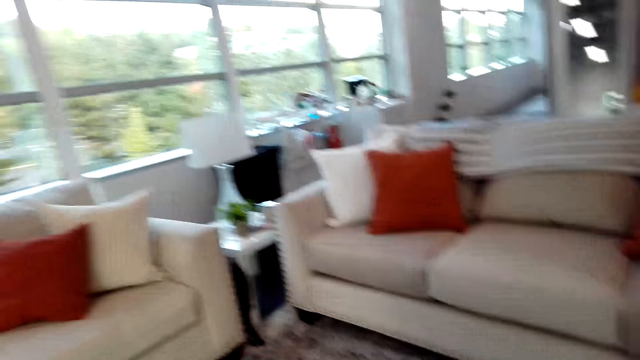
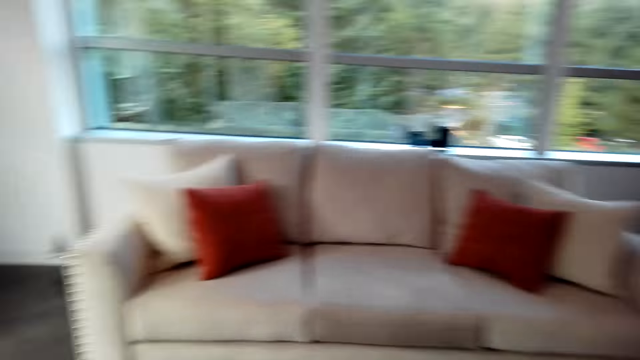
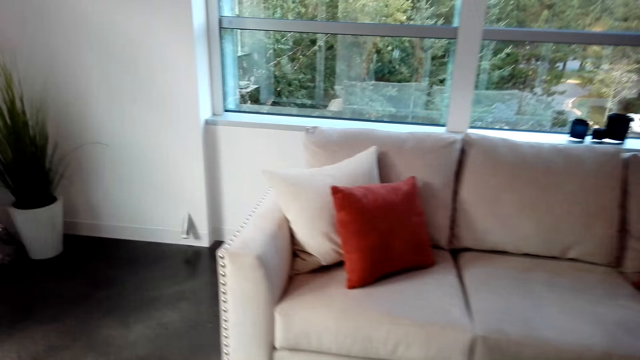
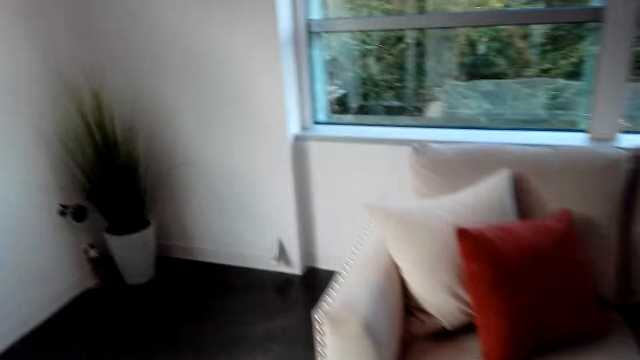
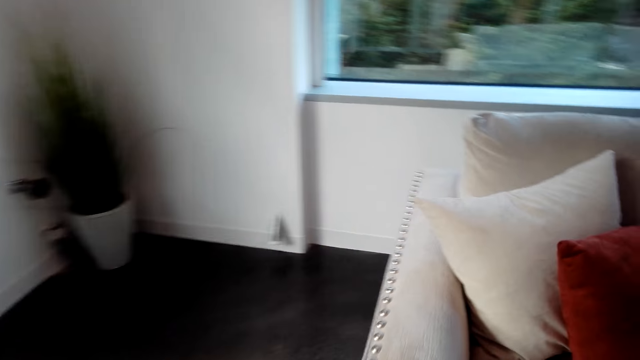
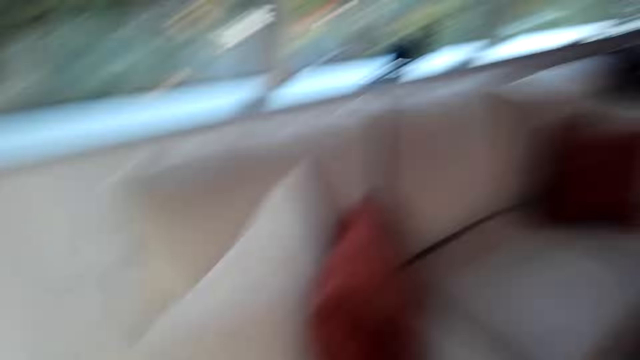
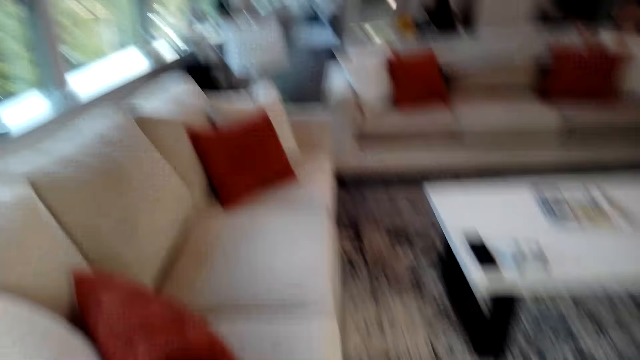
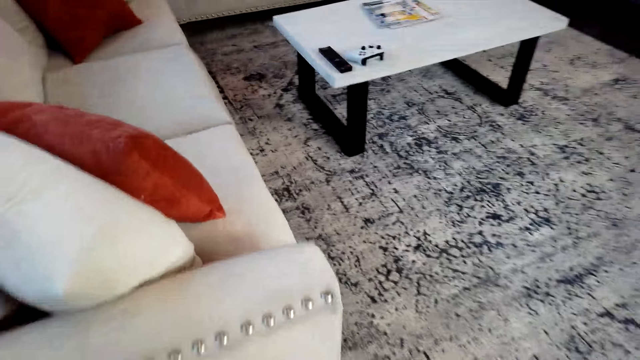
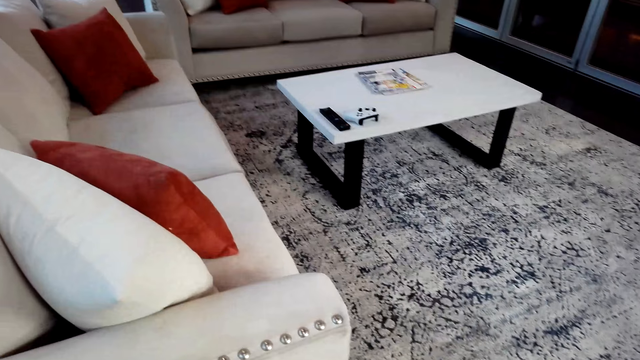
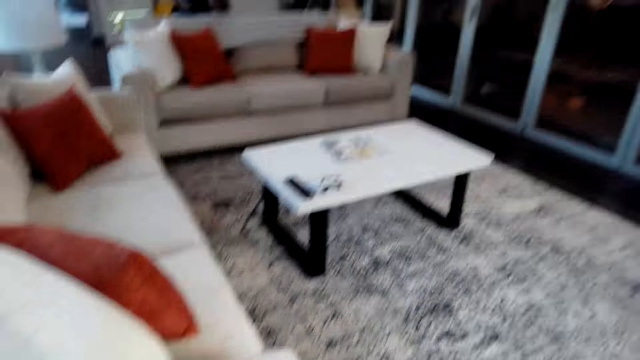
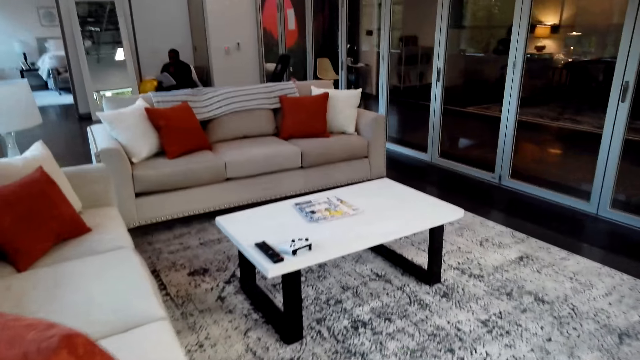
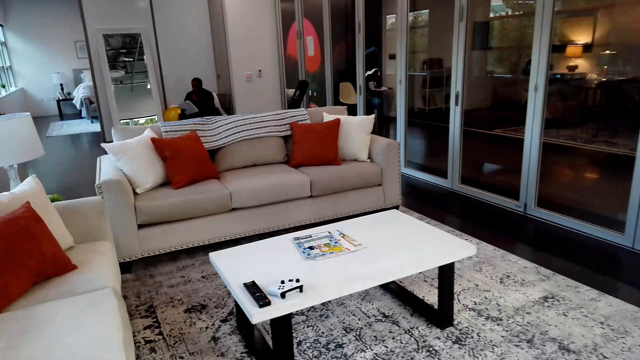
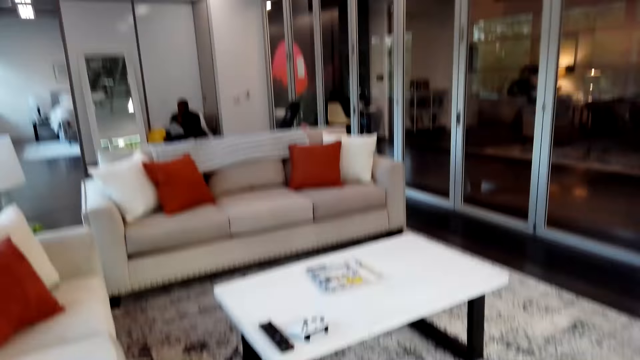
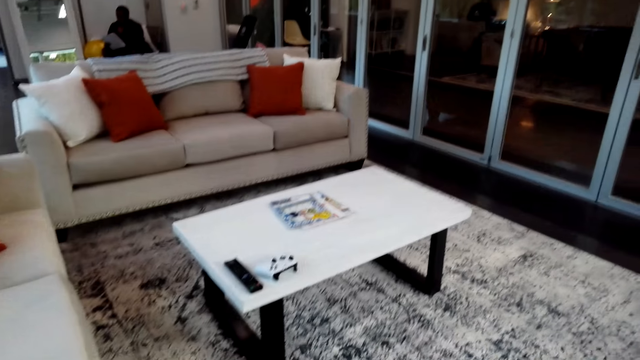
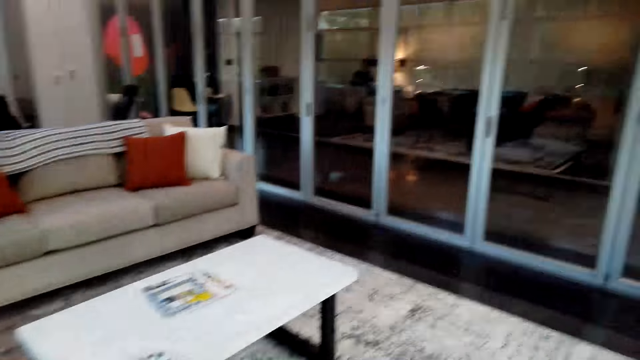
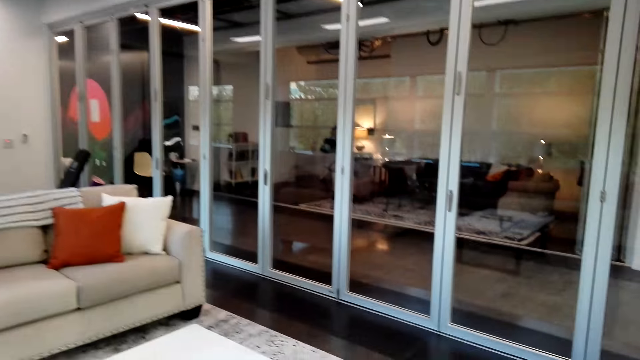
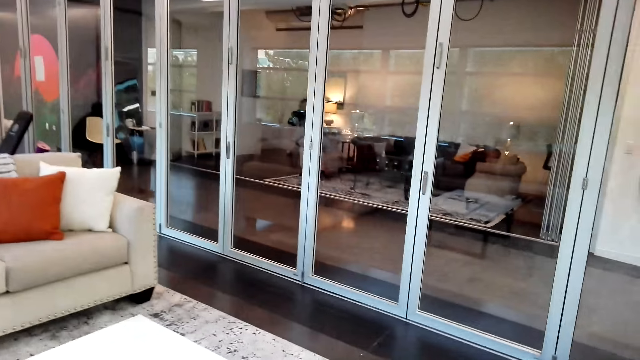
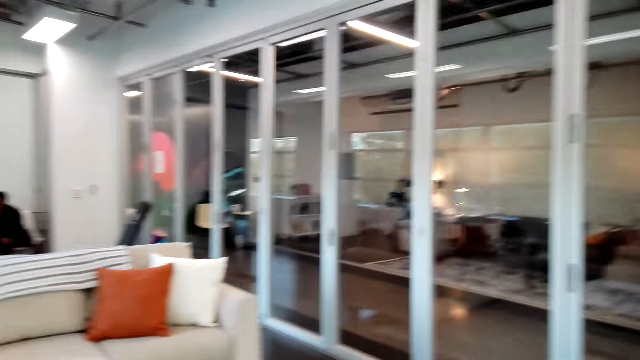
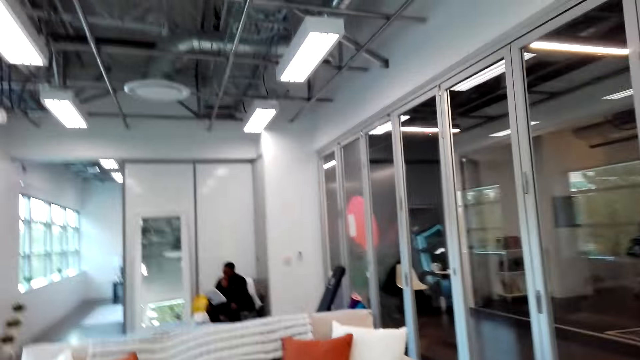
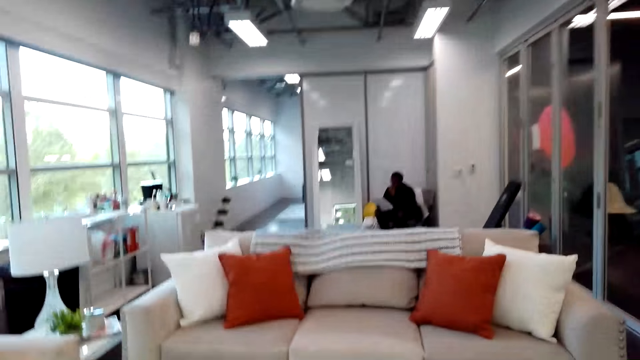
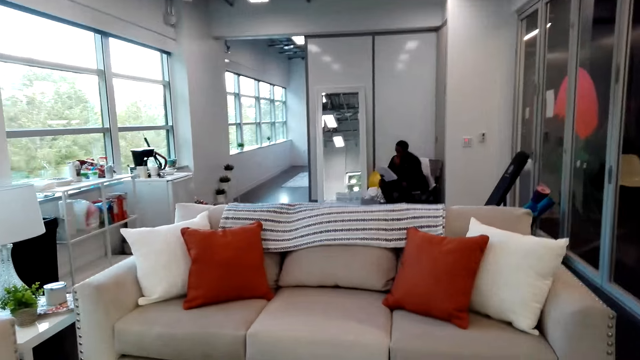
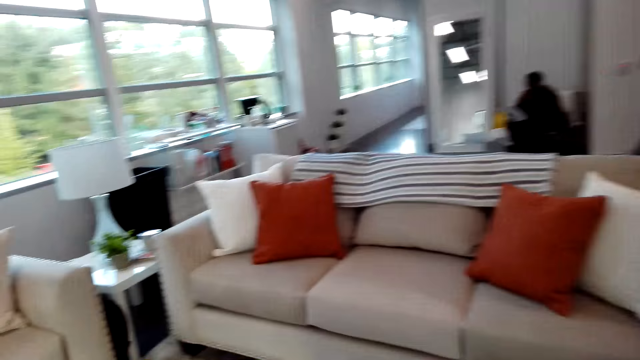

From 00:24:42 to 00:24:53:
The camera wearer looks around the apartment. They walk around the apartment.

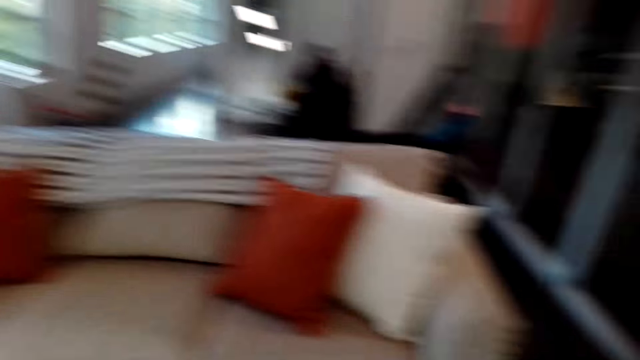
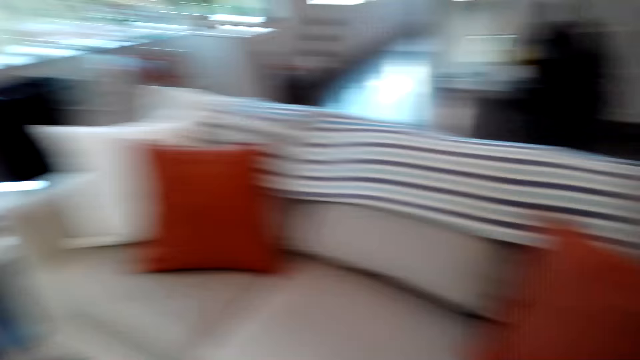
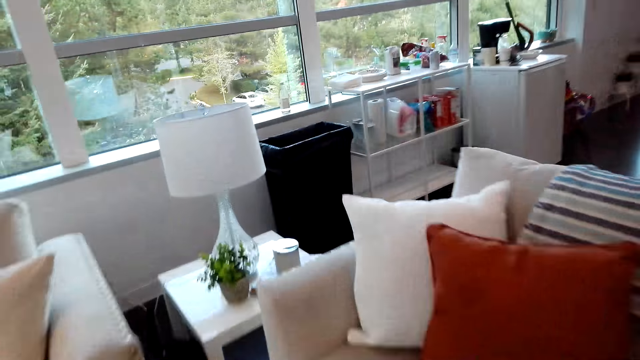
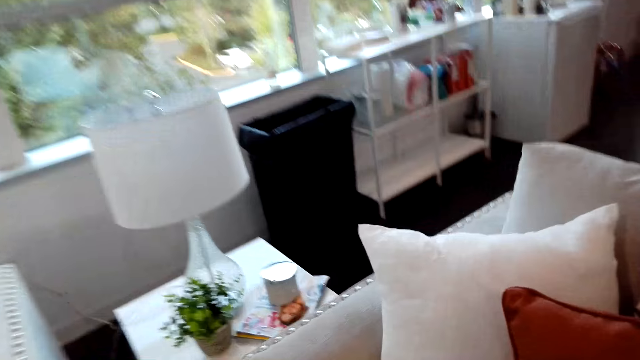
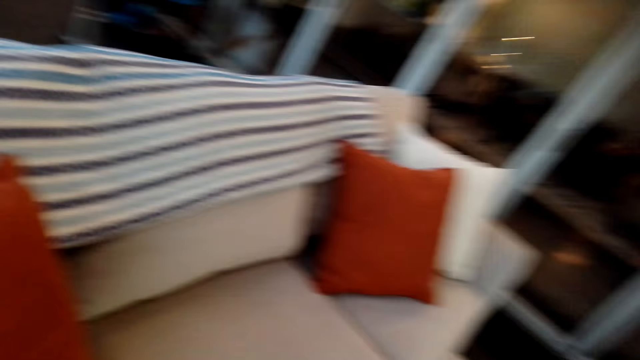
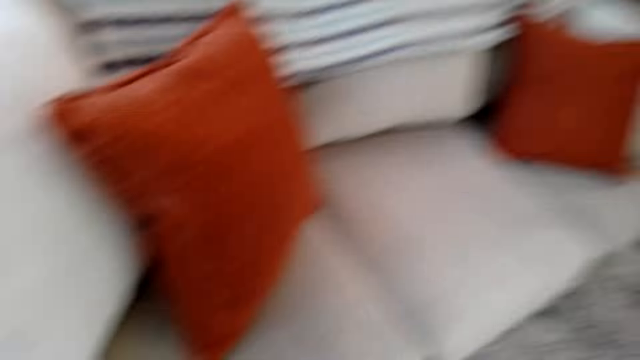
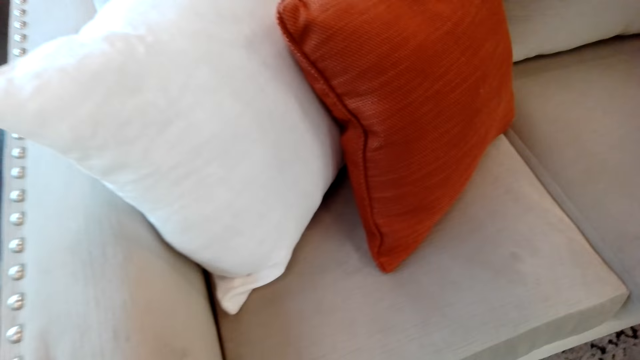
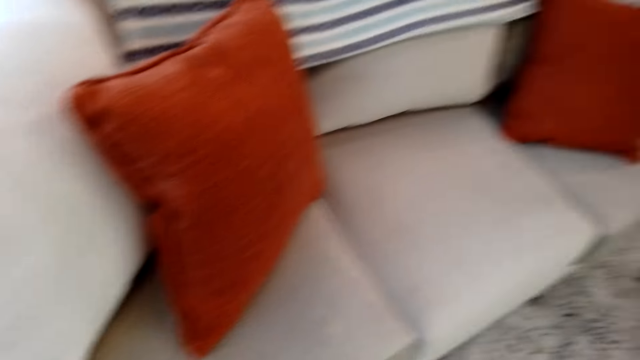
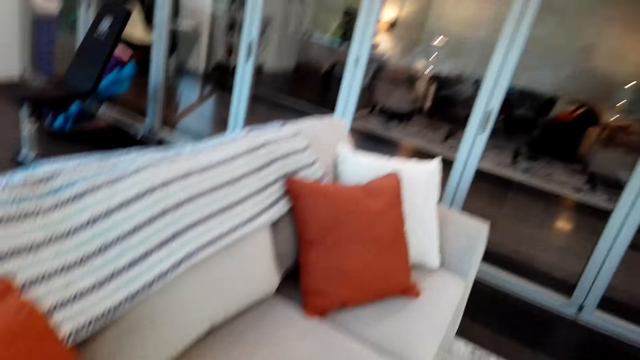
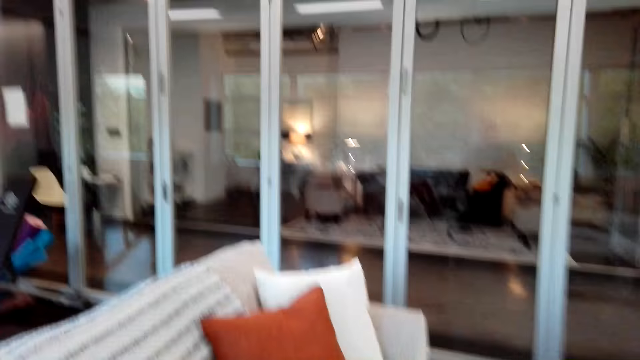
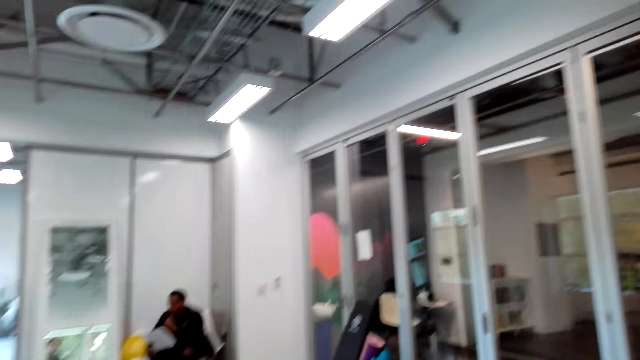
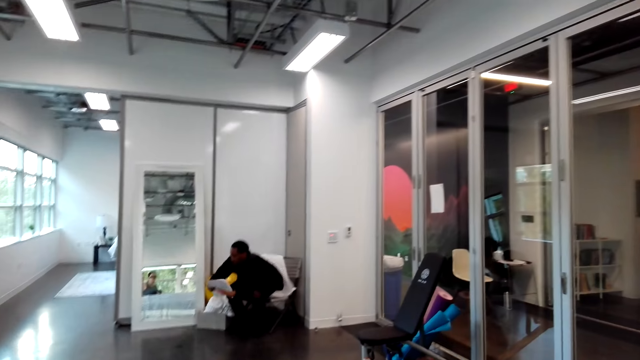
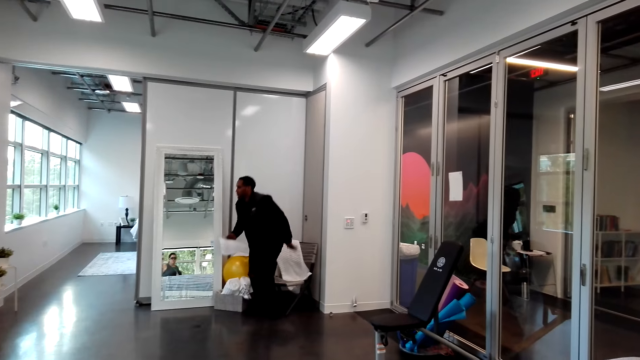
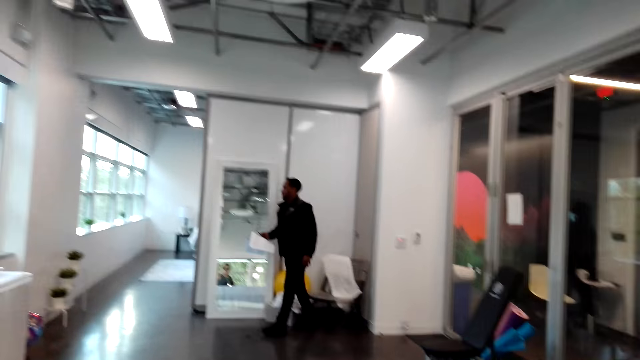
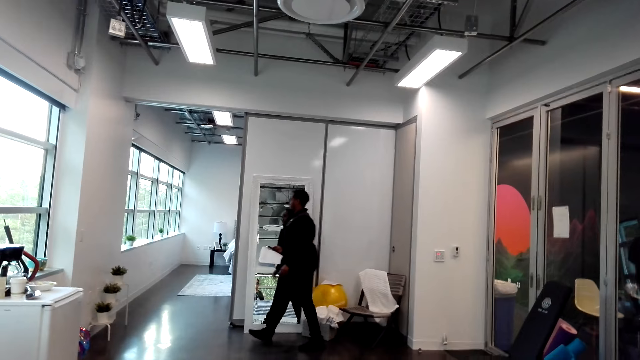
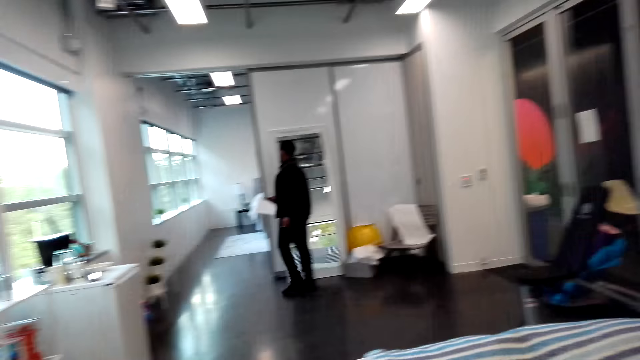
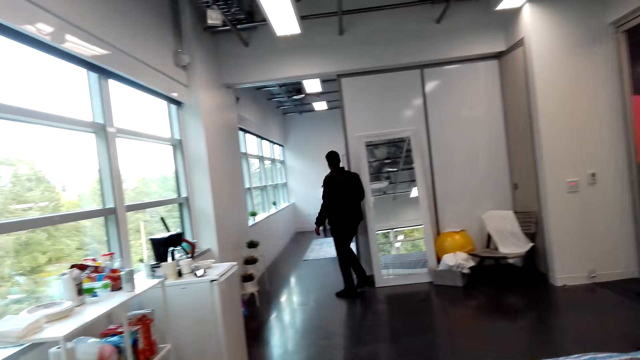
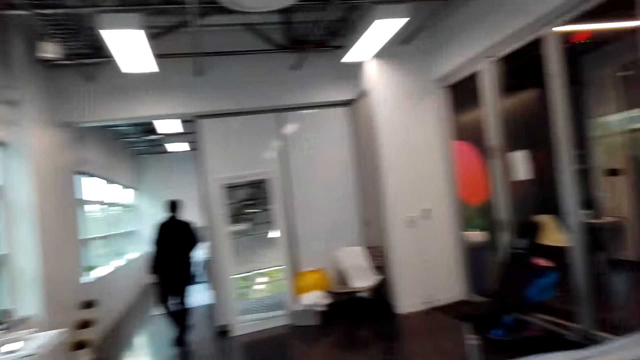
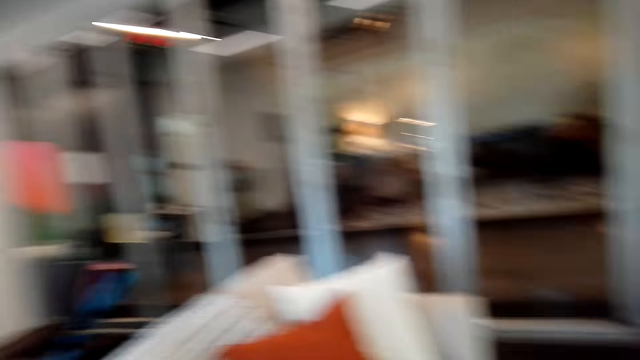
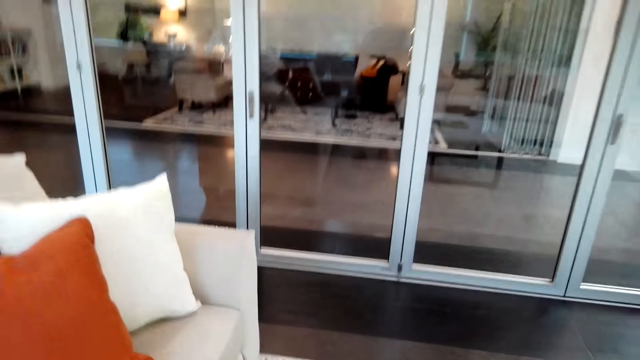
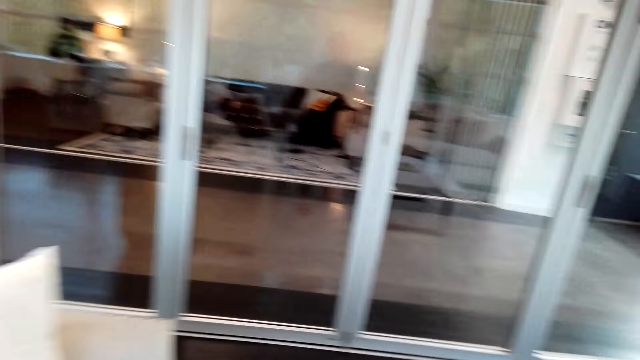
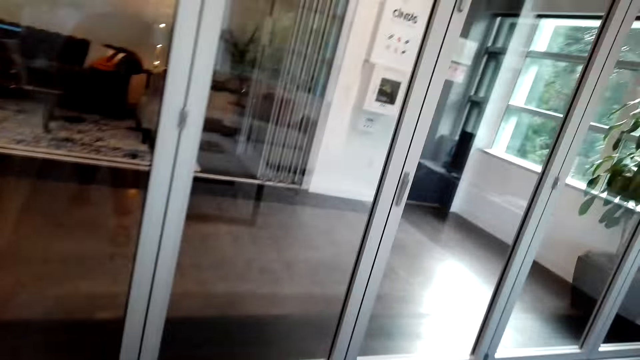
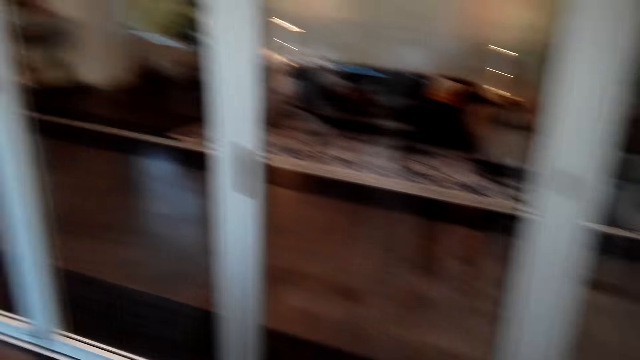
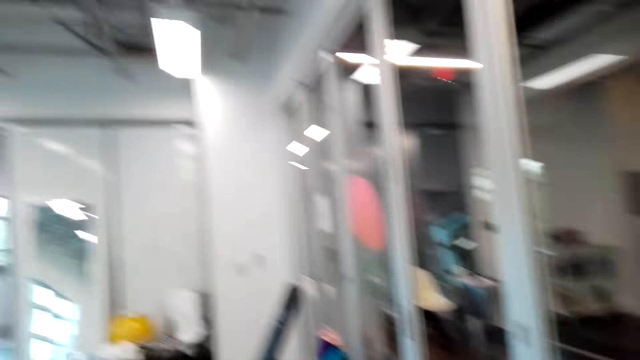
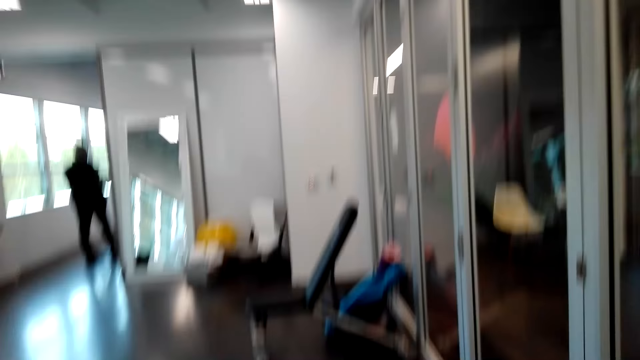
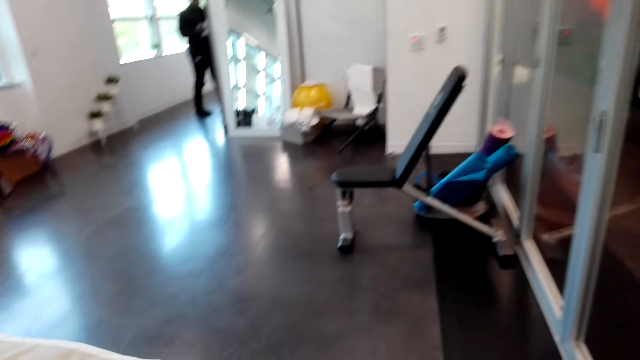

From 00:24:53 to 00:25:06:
The camera wearer looks around the apartment. They look at the sofa set. A man stands from the chair. The man walks into the bedroom. The camera wearer looks around the apartment and walks around the apartment.
